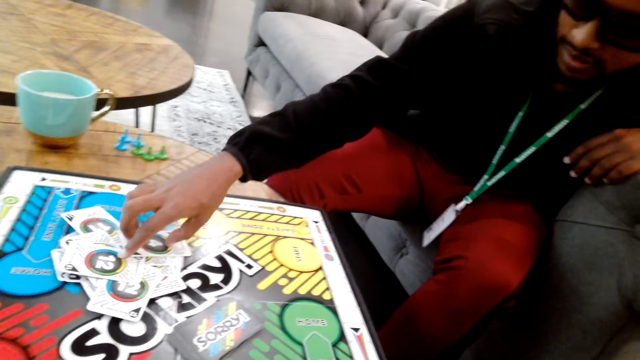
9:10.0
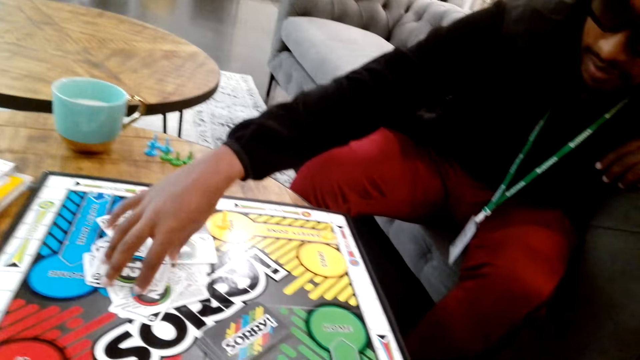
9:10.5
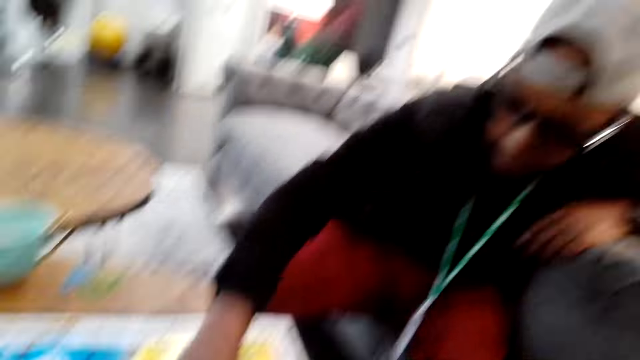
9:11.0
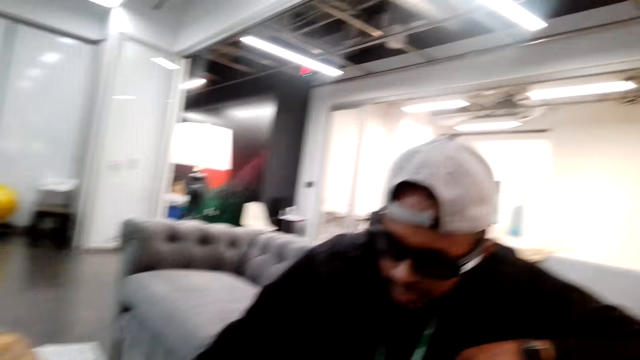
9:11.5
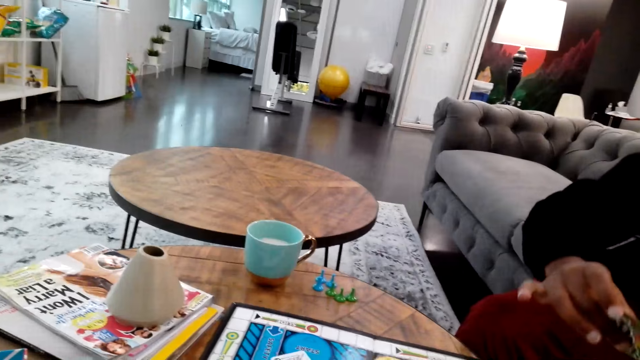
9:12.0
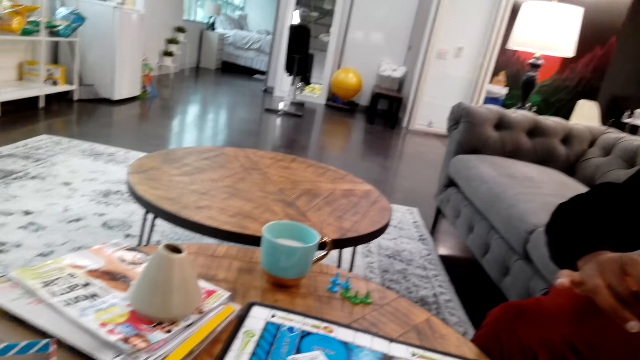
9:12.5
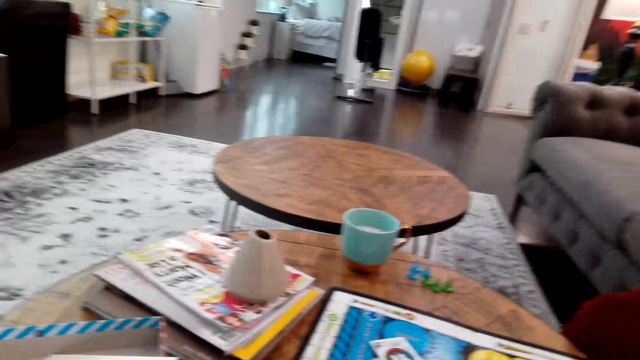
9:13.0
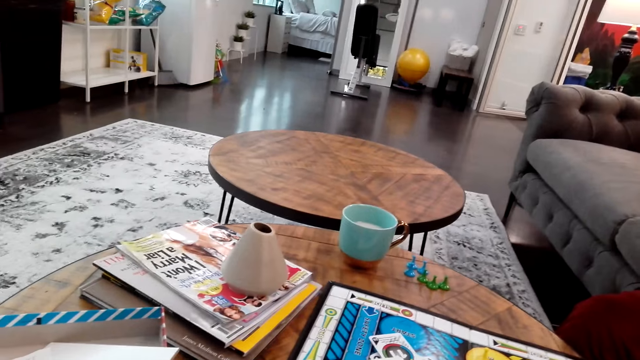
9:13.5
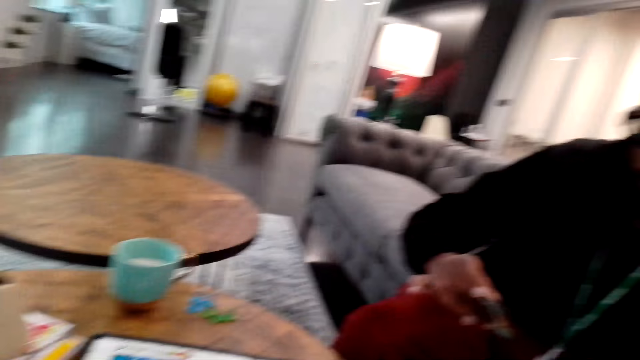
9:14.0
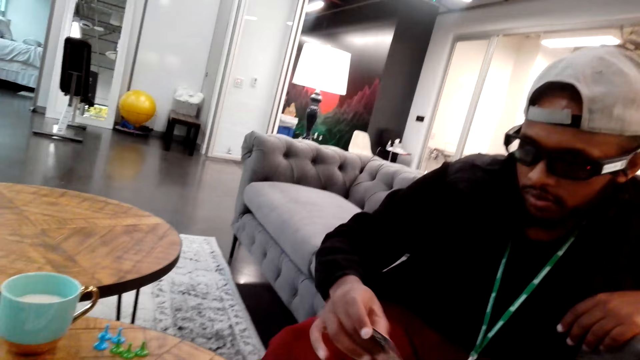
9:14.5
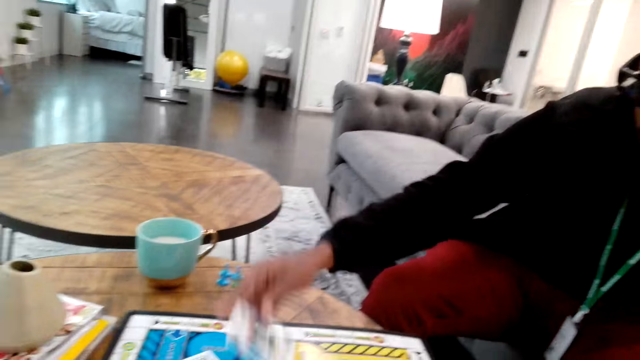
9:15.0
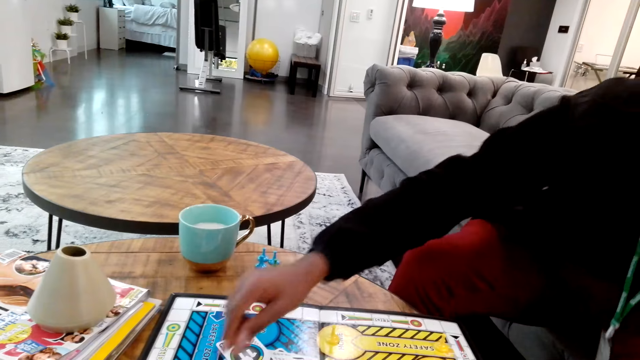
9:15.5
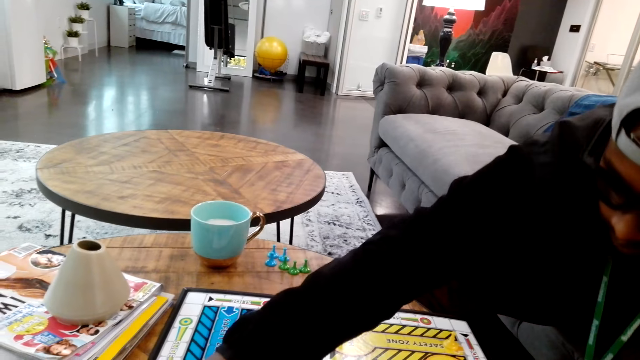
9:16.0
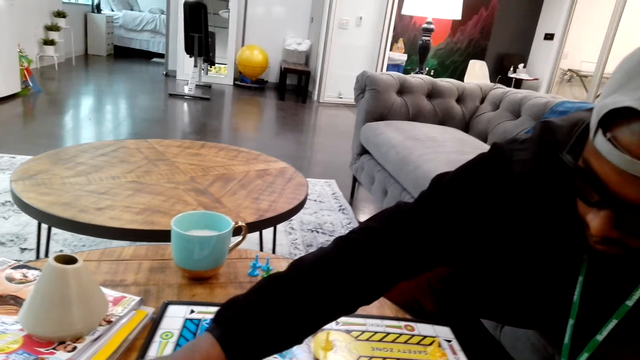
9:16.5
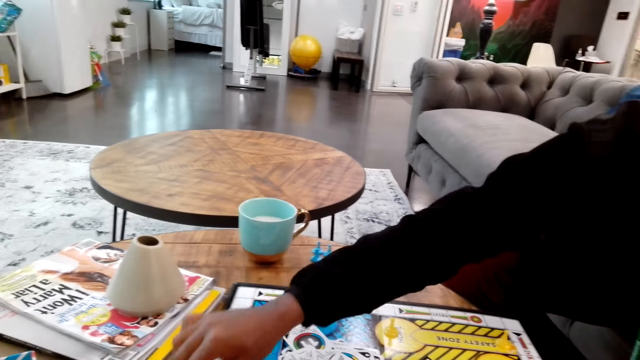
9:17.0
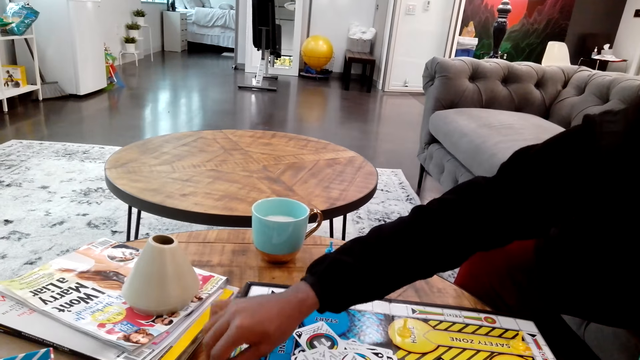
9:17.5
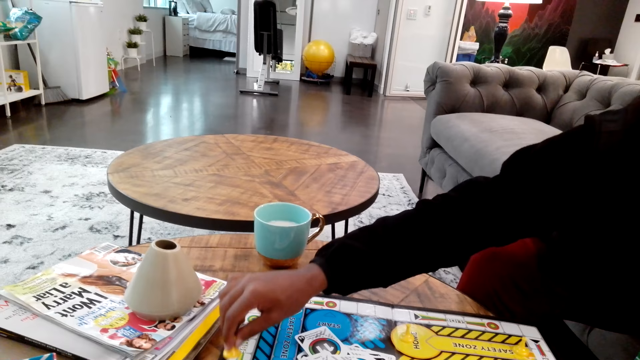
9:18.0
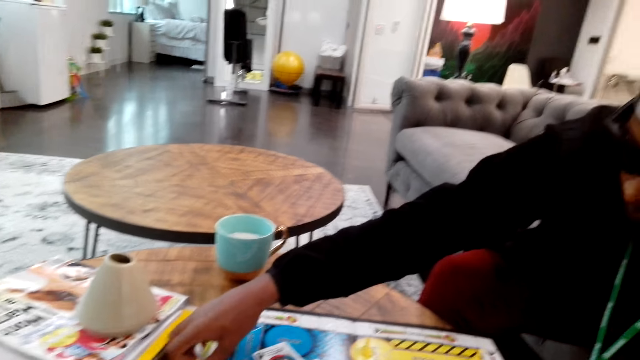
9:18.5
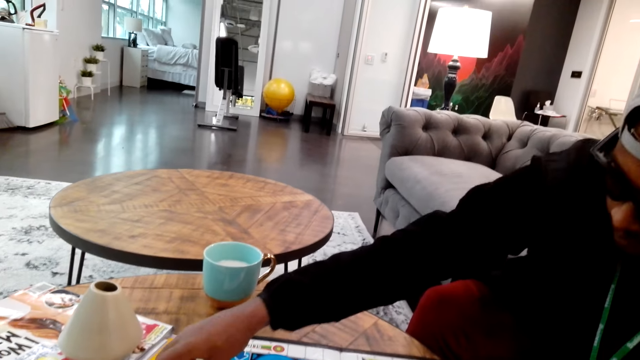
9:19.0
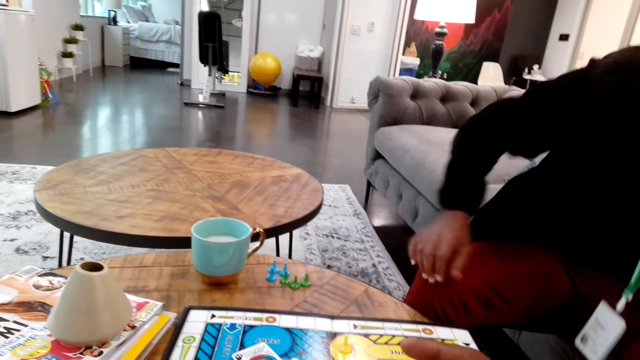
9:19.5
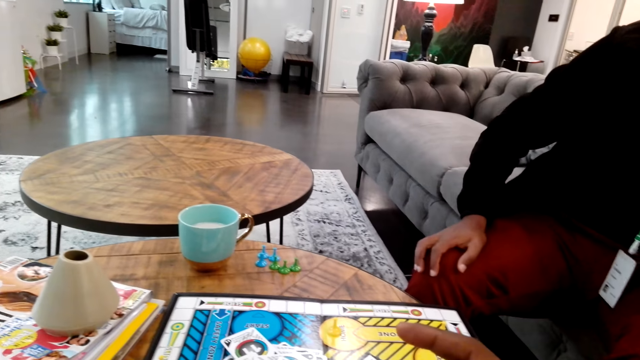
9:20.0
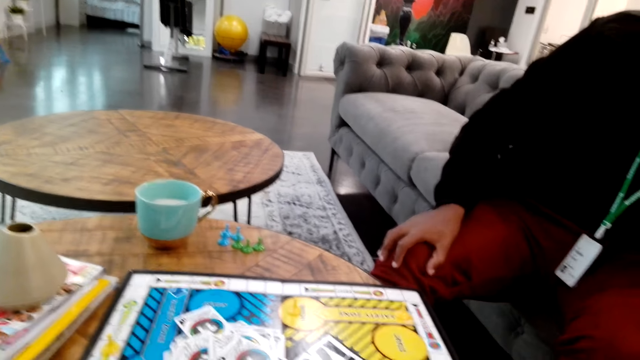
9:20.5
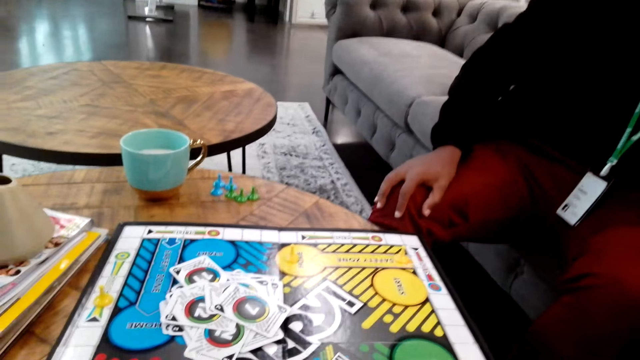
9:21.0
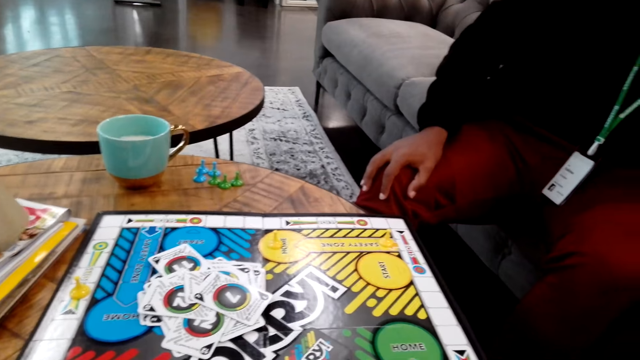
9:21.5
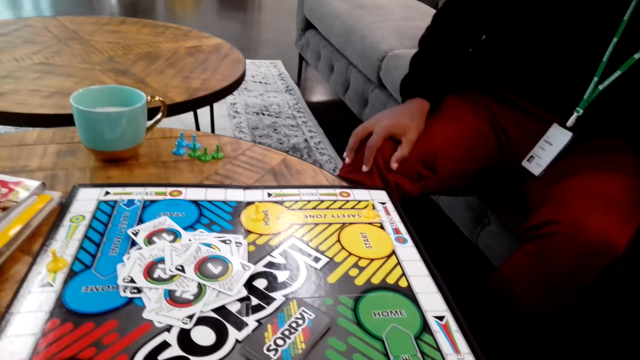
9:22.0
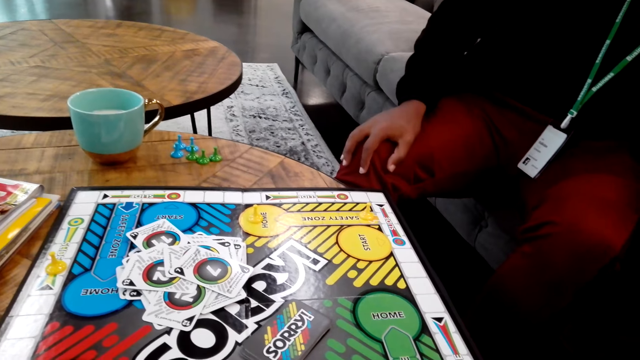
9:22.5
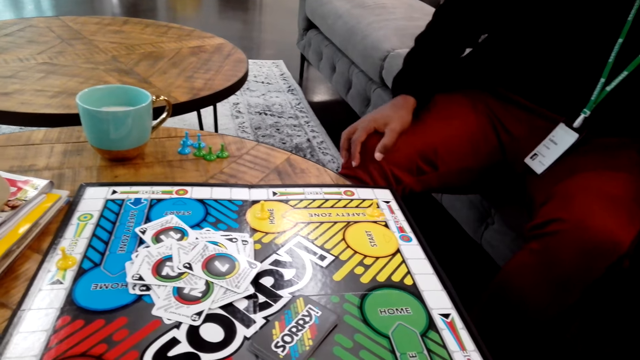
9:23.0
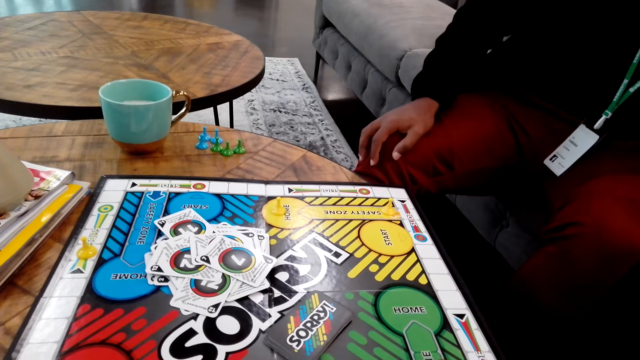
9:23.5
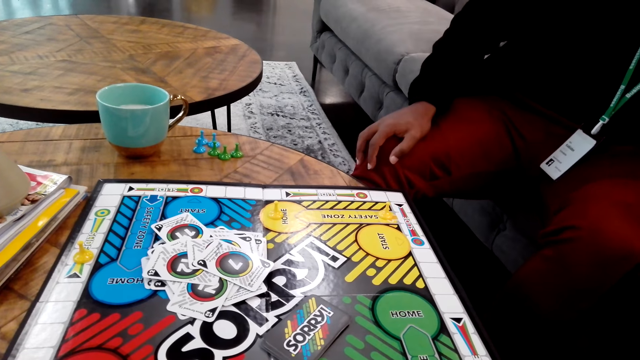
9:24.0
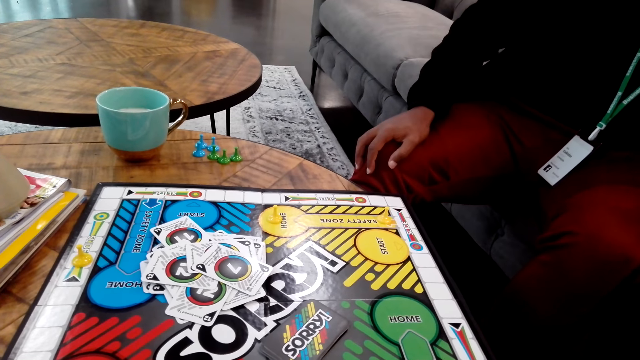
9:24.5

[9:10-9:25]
A man holds cards. The man picks a card. The man places the card on the table. The man plays chess and moves a chessman. The camera wearer looks at the gameboard.

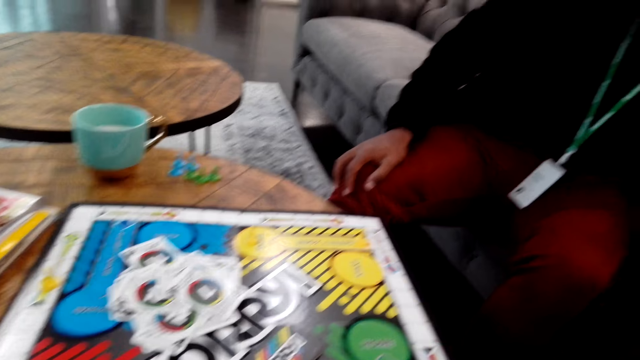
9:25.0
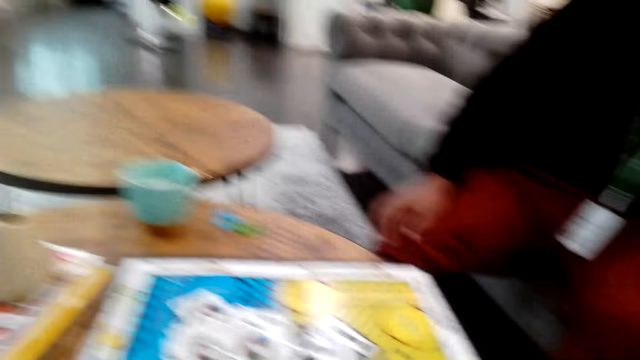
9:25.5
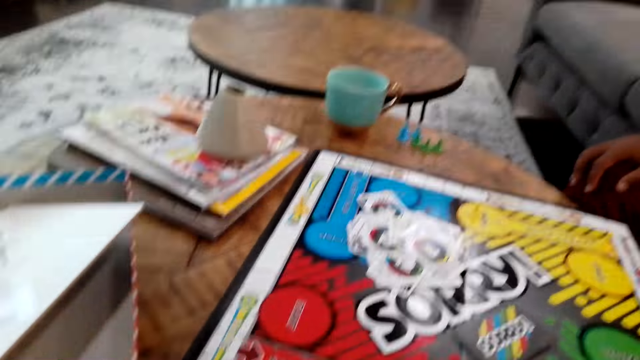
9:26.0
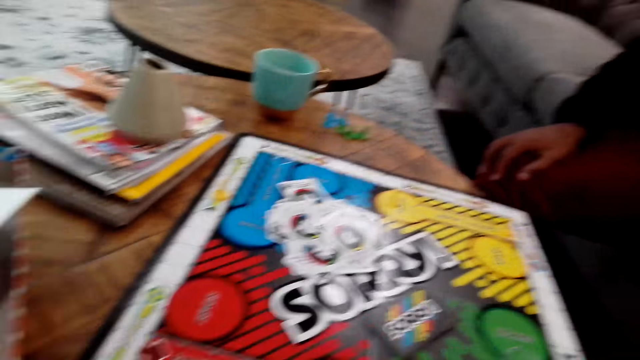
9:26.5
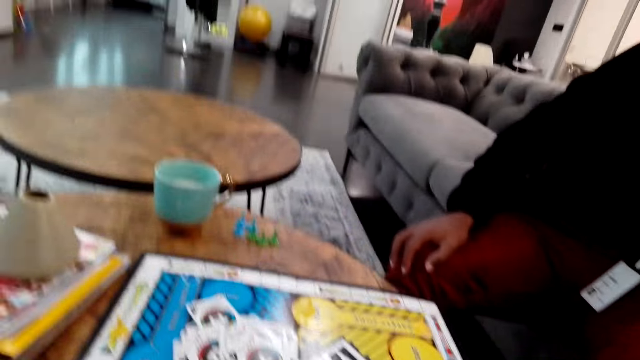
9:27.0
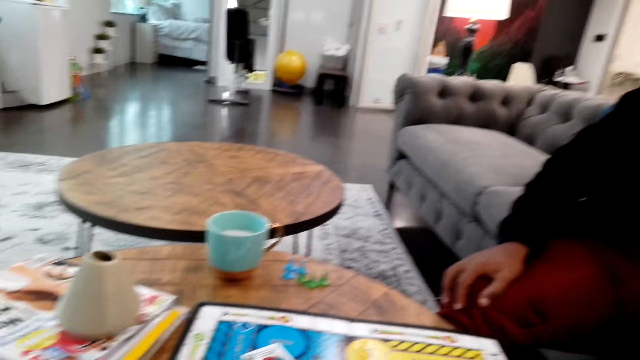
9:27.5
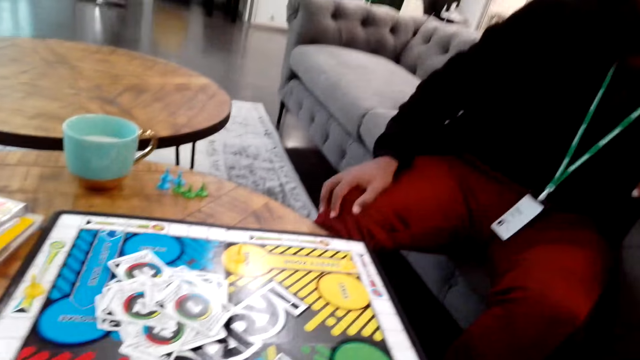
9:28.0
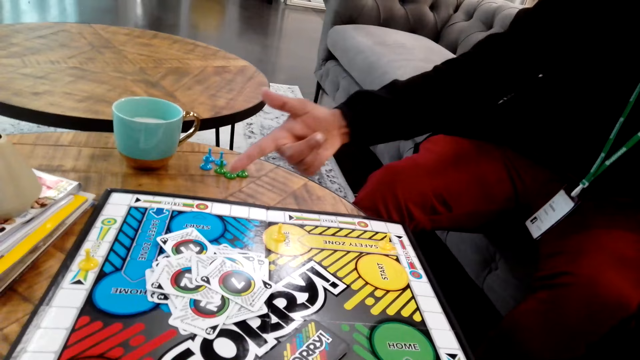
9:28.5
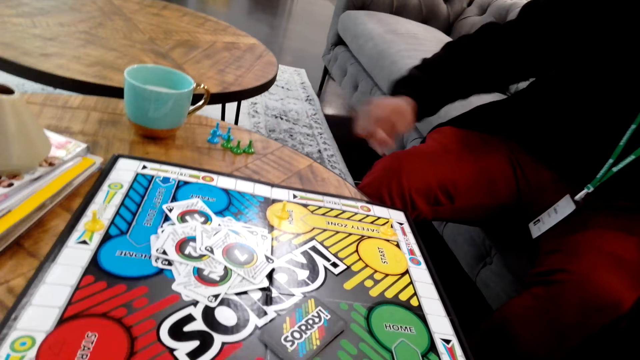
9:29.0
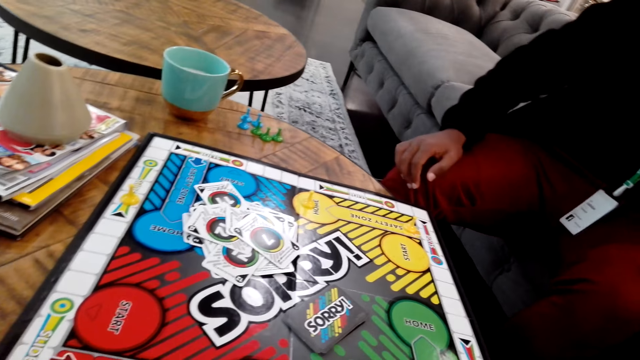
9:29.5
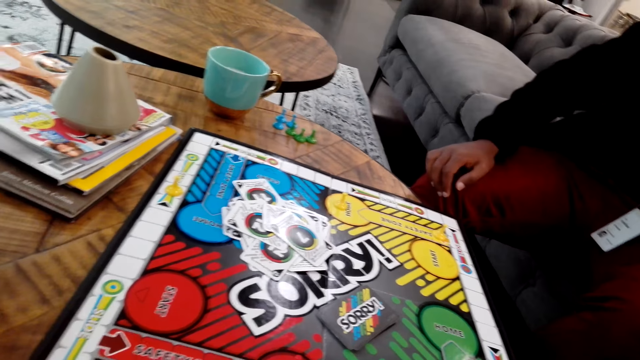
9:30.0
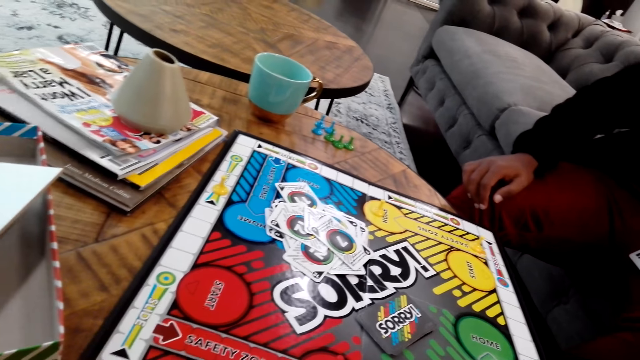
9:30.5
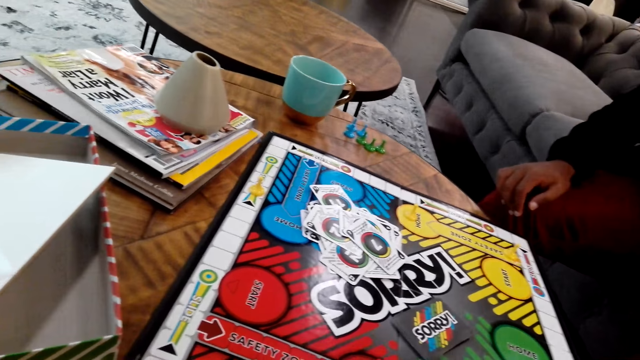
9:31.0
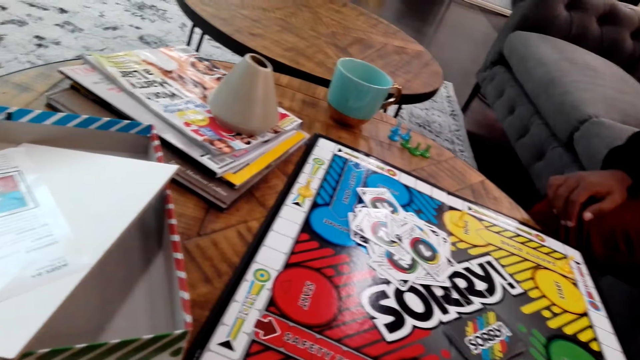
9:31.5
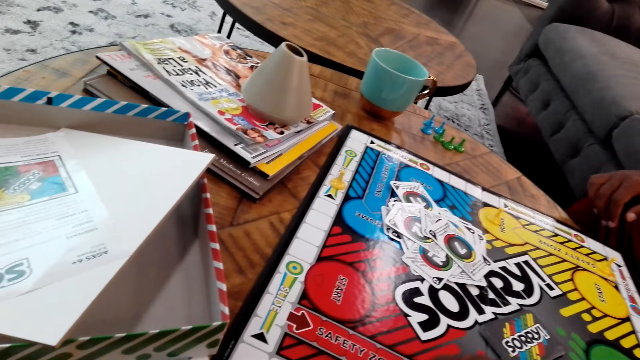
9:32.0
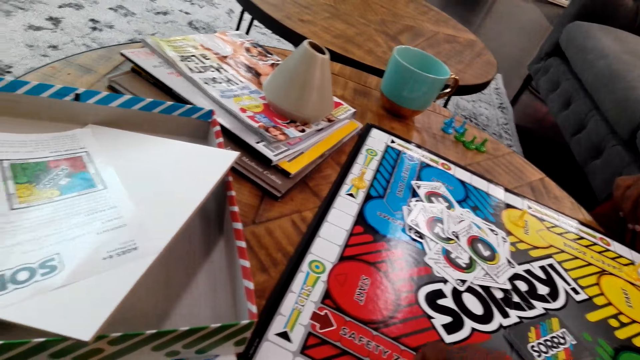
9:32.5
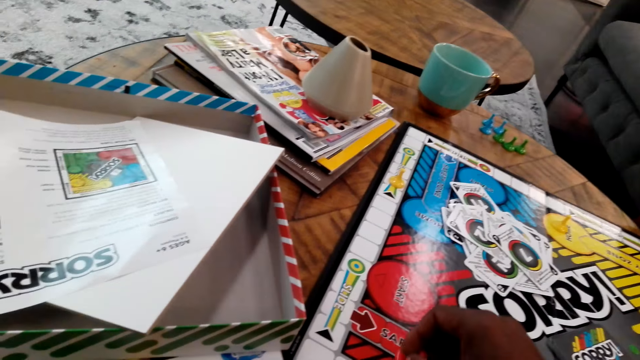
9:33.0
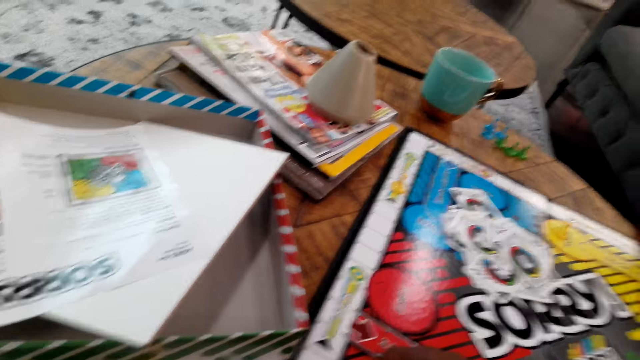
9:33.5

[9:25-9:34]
The camera wearer moves a chessman. They play chess.
